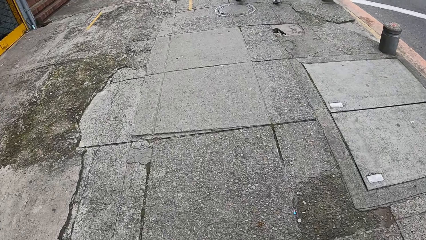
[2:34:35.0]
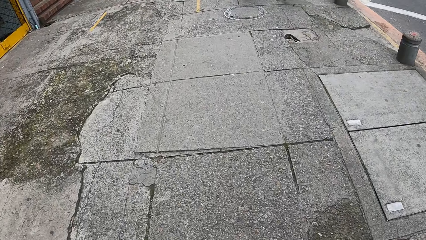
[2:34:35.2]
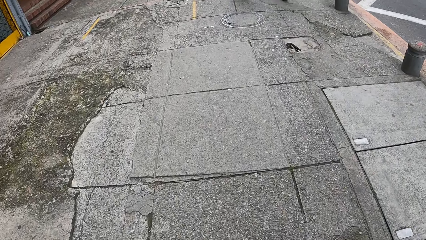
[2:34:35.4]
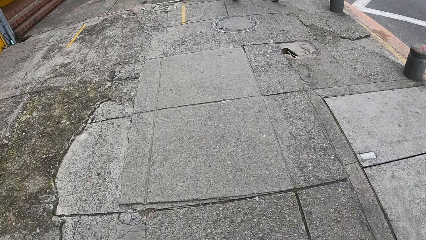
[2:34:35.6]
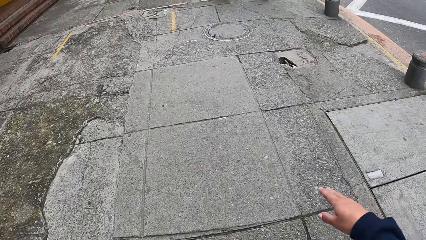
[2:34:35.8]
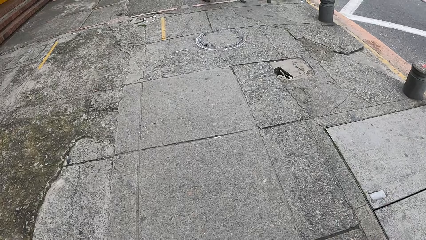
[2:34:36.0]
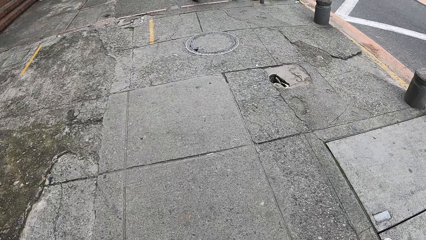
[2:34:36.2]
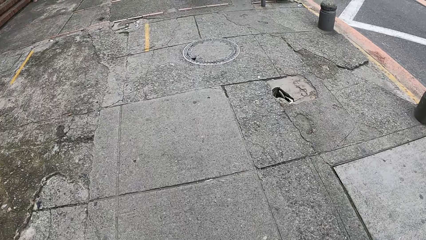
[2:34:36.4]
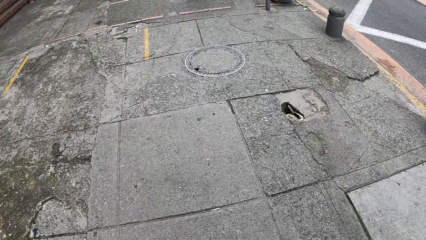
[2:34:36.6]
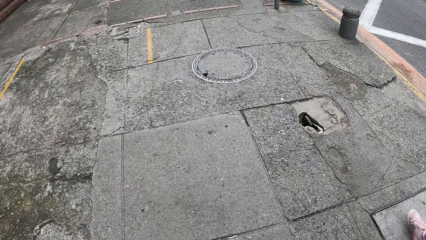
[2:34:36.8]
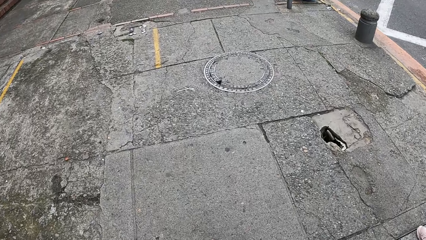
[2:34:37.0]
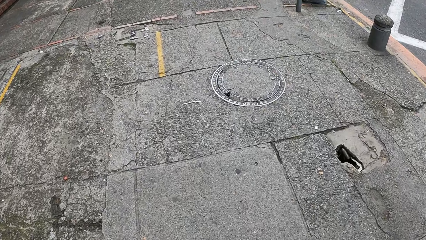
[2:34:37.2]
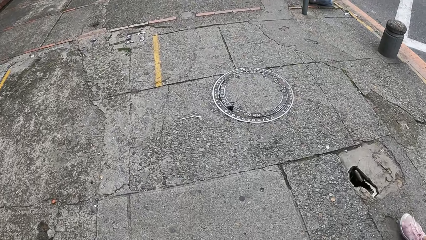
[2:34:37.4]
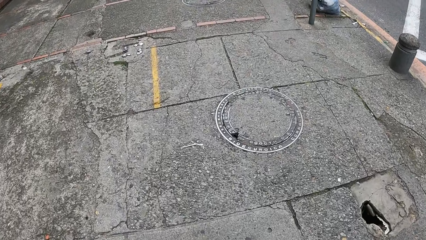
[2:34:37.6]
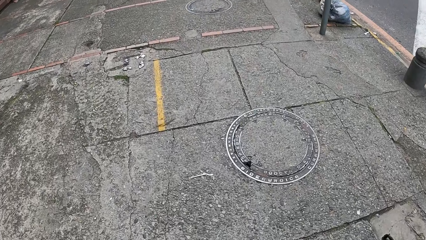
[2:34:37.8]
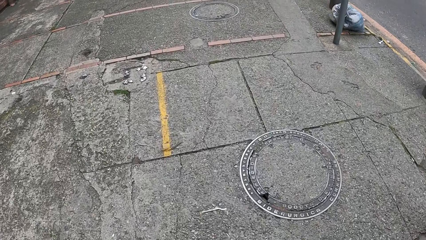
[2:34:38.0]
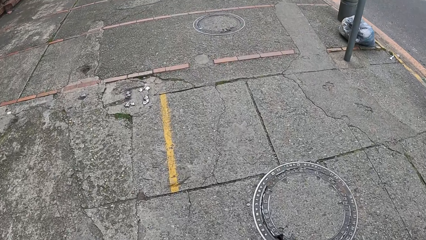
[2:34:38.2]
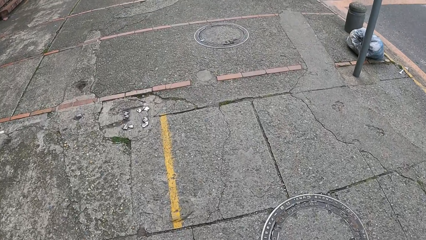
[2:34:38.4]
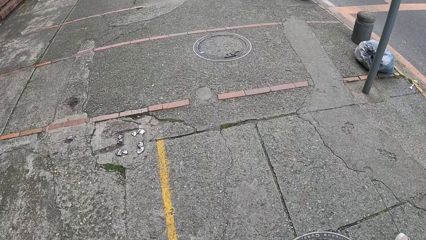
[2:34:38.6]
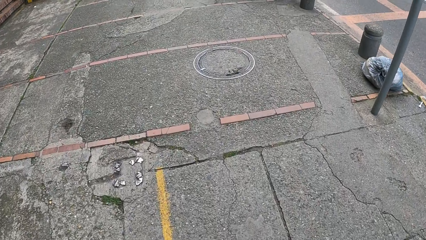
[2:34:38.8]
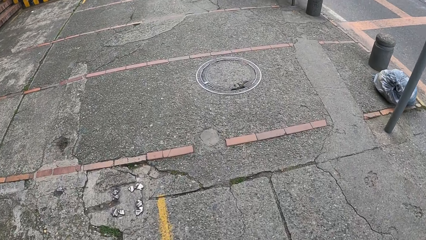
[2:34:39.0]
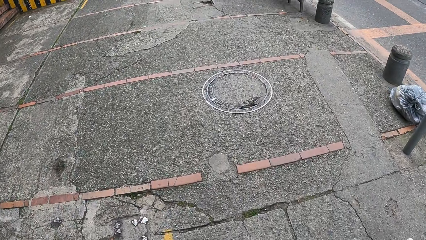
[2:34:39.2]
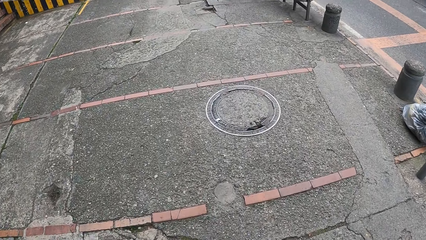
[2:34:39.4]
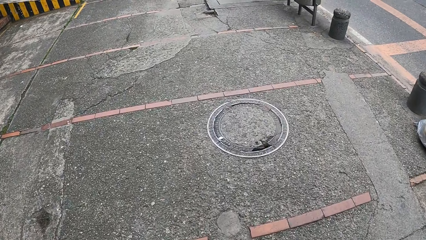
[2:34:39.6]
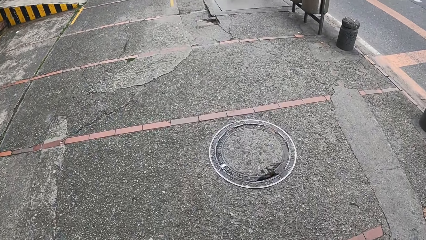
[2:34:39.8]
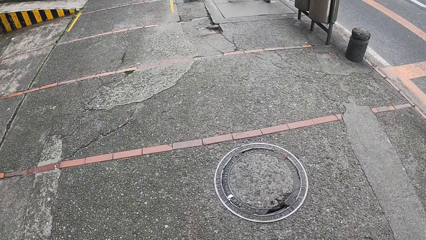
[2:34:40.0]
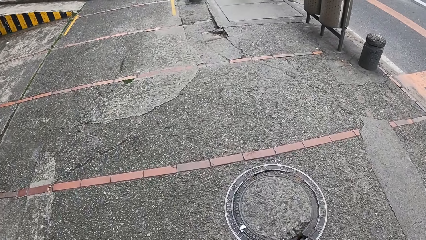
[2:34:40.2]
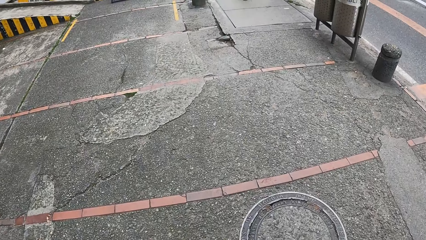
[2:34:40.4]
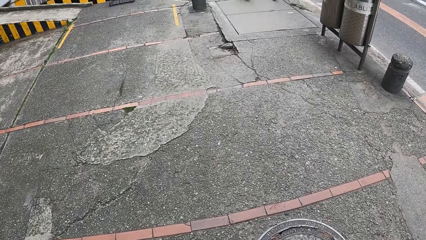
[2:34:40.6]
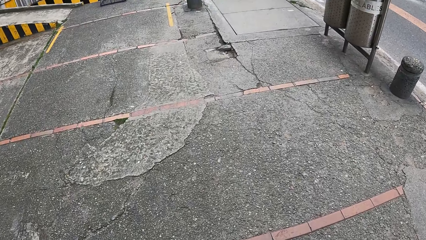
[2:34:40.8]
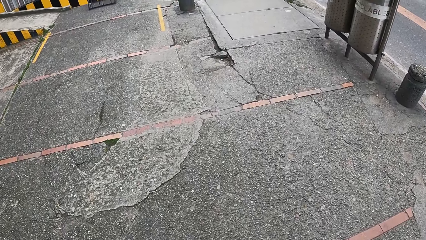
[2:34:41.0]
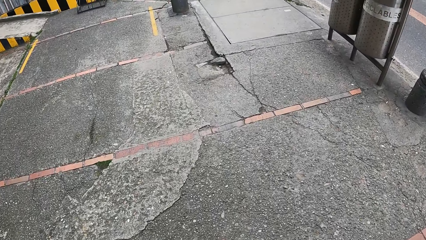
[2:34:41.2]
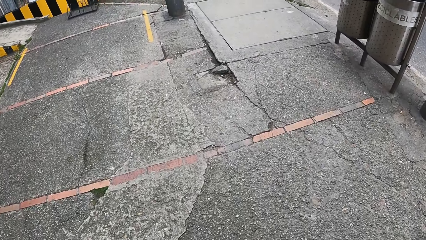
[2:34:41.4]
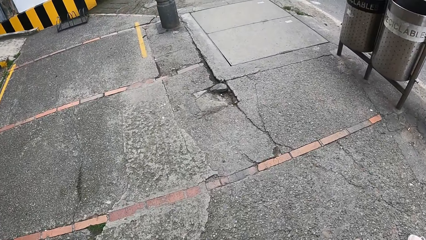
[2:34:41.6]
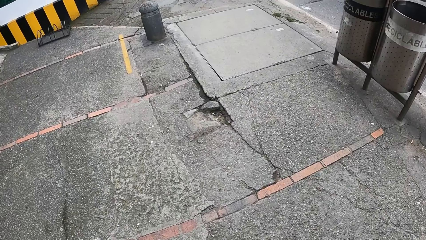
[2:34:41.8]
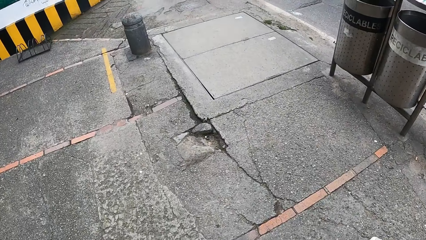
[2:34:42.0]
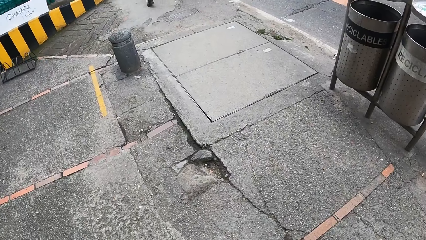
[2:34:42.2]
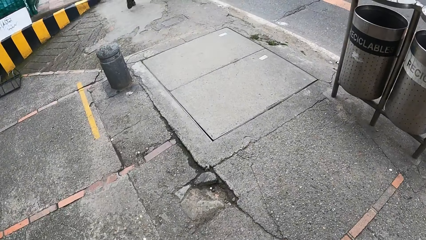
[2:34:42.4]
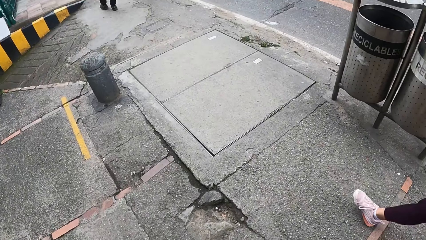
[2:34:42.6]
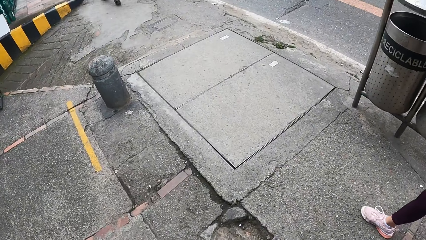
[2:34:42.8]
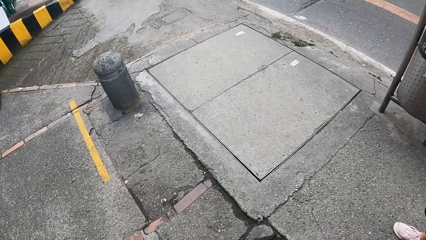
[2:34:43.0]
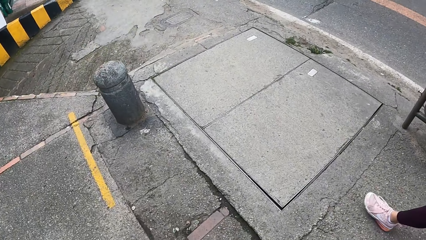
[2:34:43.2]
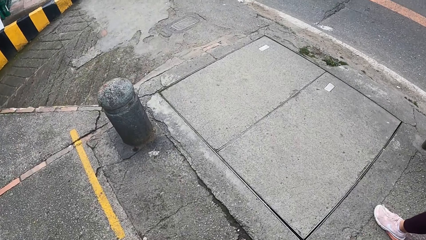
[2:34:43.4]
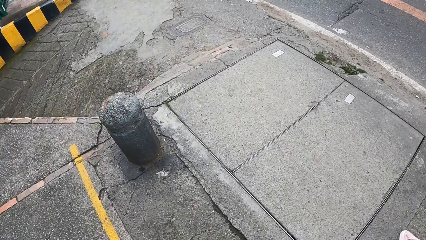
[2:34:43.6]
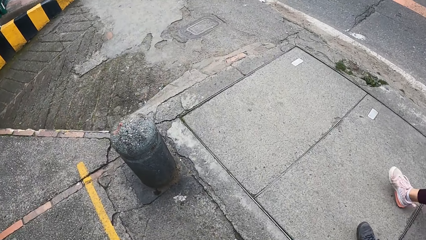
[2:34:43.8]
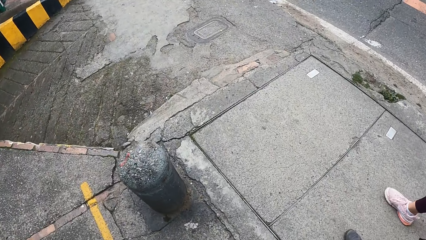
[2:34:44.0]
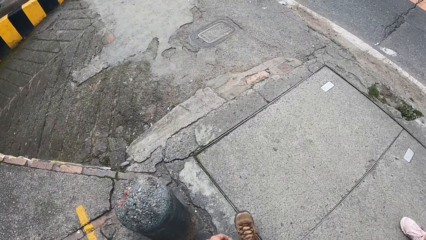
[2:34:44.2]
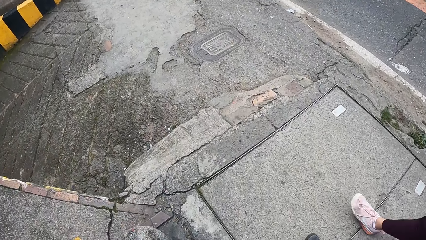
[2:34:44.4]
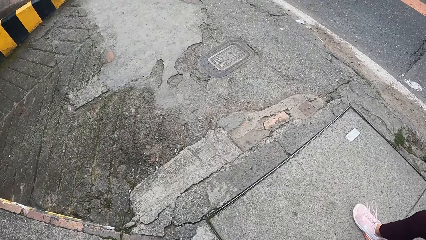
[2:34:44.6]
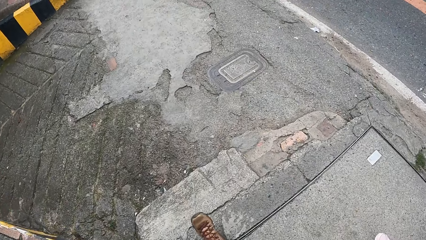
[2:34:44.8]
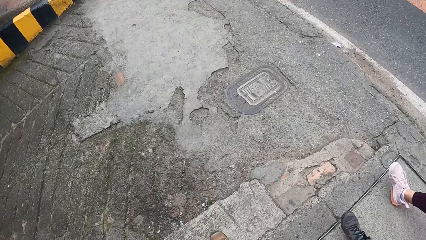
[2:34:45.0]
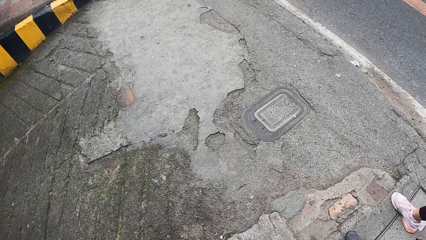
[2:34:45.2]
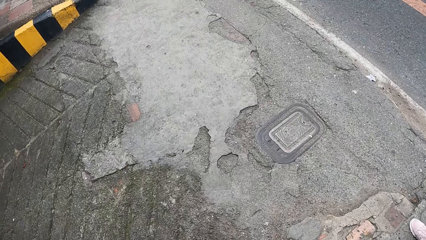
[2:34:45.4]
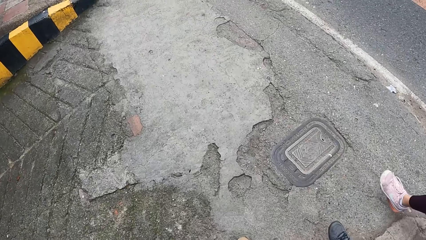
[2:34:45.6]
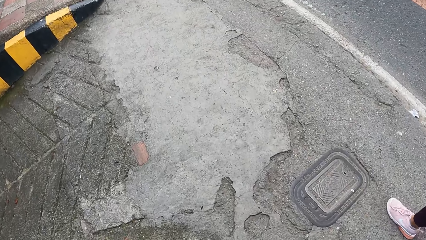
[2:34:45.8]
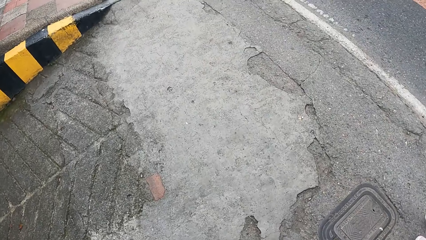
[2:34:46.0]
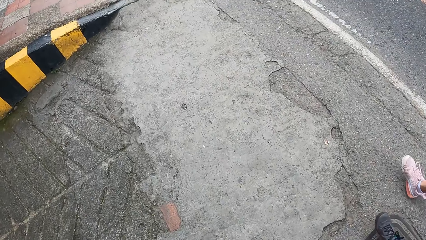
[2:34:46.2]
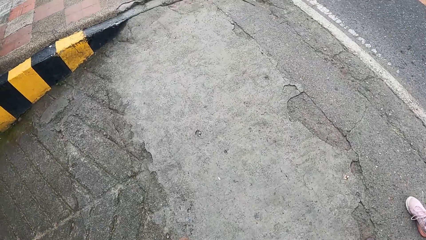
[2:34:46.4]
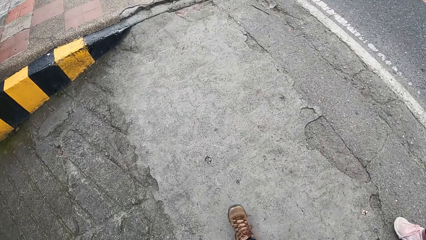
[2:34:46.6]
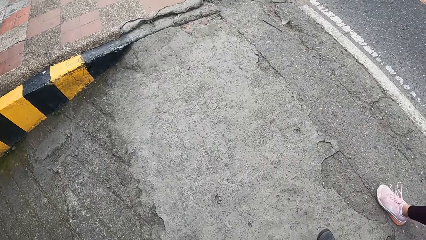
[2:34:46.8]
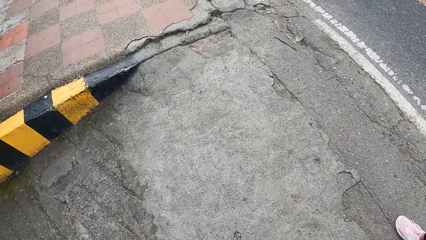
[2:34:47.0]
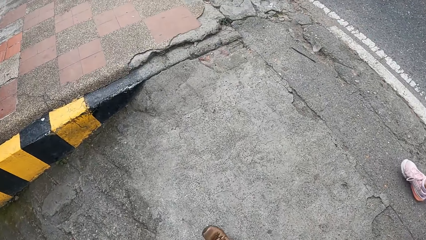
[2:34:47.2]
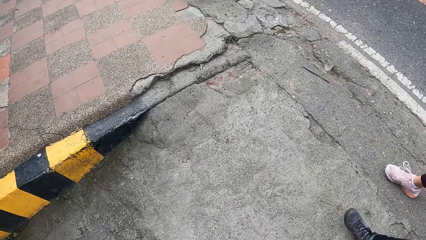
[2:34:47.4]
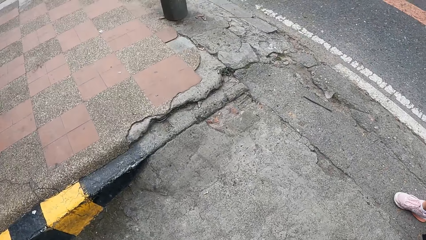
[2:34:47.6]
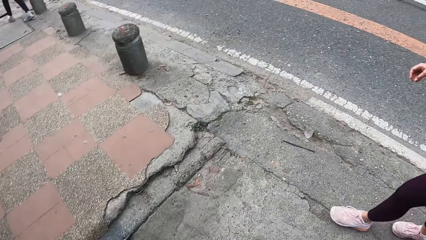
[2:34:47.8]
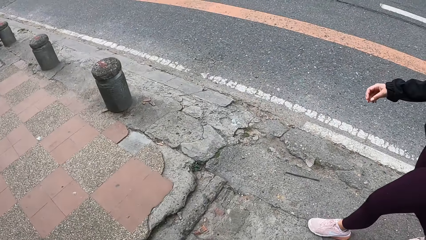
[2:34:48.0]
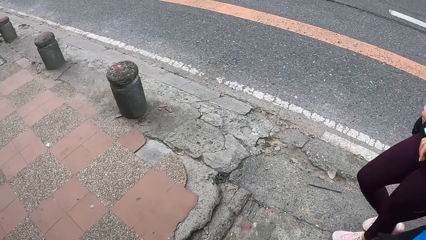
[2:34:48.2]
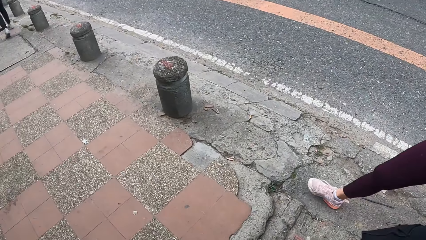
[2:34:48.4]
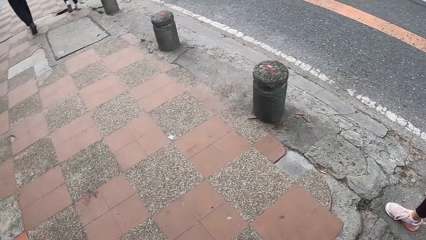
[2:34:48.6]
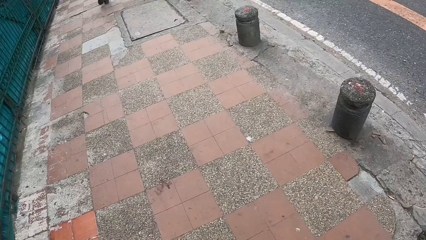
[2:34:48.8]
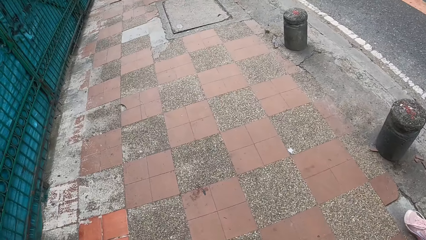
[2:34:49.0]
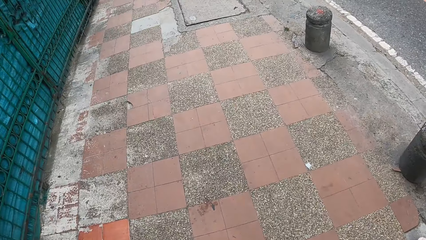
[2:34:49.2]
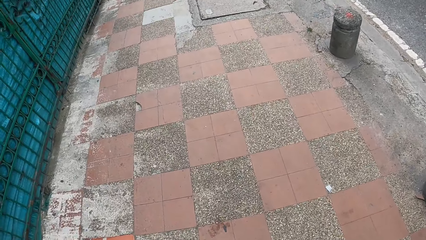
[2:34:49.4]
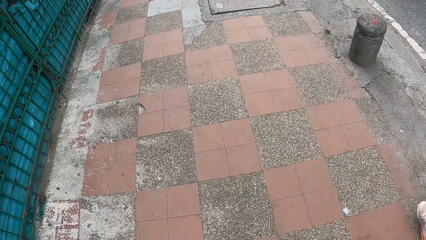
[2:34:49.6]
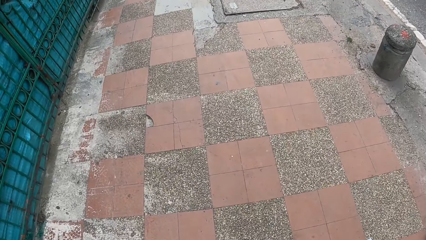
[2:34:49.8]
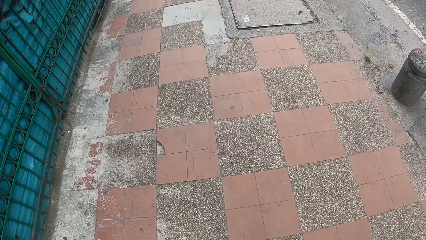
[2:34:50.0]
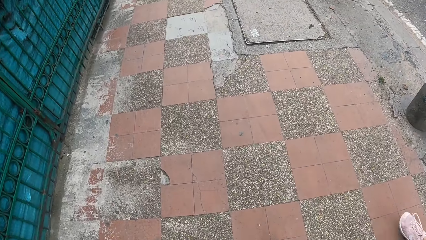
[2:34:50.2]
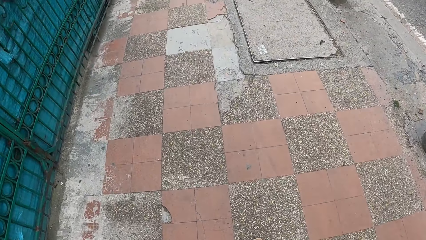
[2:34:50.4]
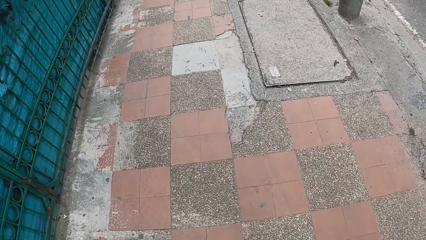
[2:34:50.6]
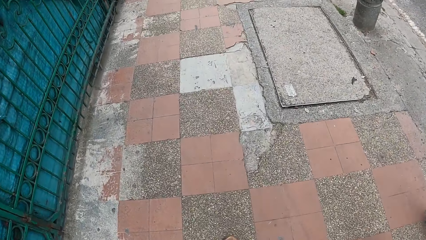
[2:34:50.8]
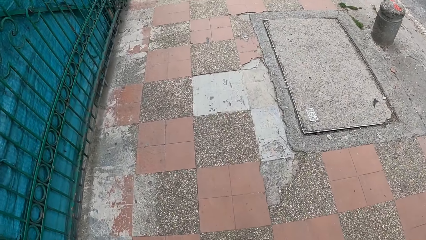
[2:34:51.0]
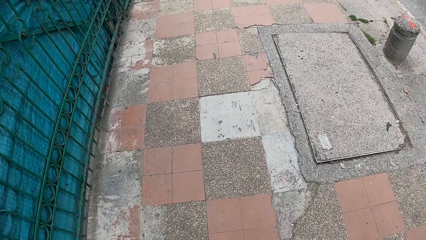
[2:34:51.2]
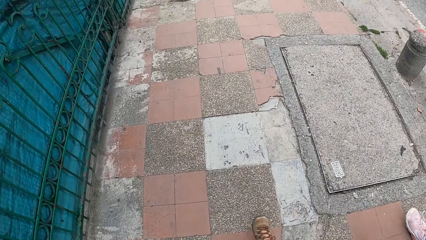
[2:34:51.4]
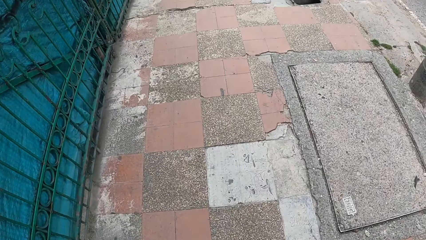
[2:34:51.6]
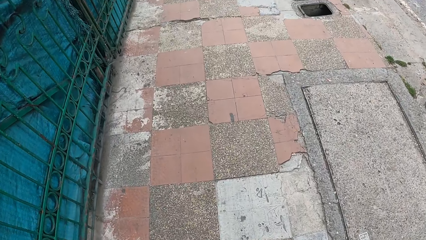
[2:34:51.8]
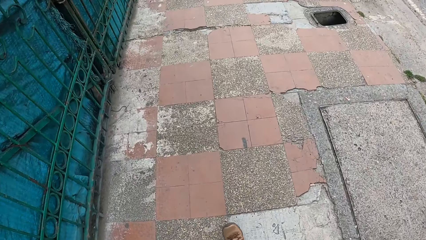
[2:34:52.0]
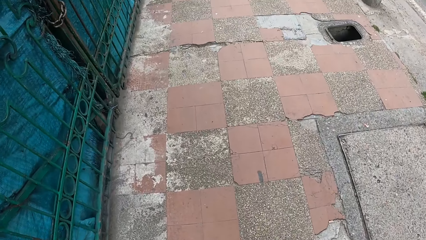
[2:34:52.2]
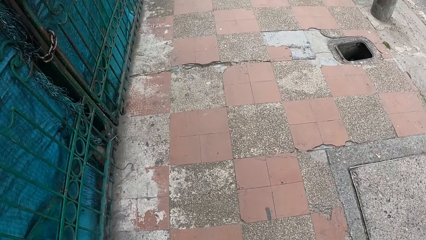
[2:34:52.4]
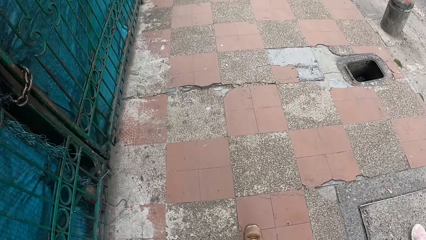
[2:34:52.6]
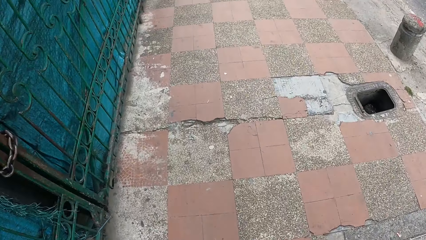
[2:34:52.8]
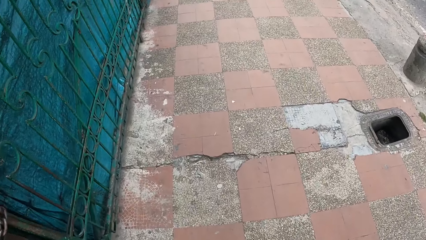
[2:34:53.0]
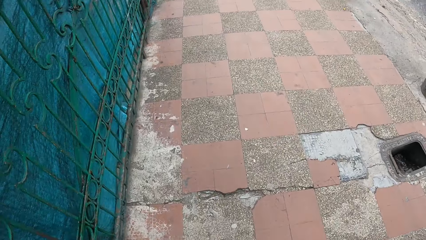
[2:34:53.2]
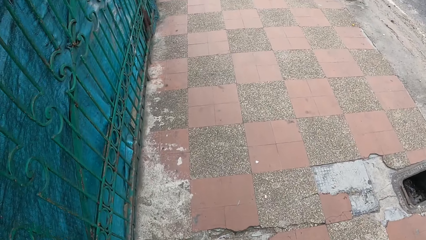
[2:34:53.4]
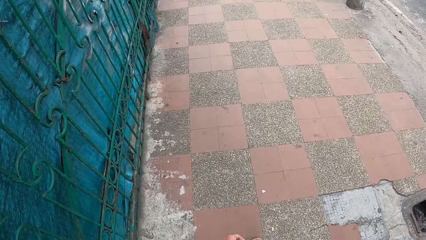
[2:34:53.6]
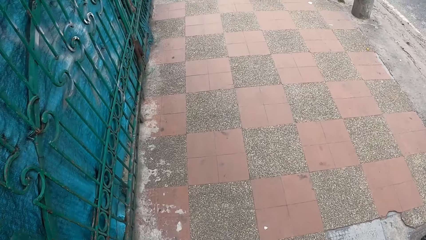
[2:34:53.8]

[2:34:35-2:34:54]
The camera wearer gestures. They walk on the sidewalk. A person walks on the sidewalk with another person.
